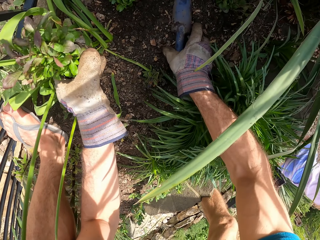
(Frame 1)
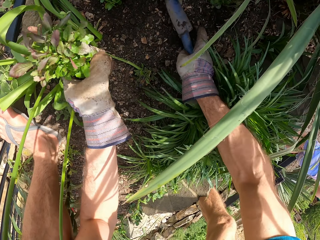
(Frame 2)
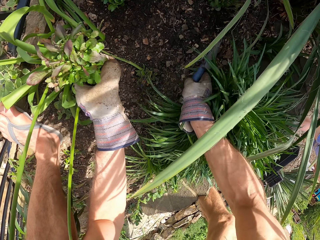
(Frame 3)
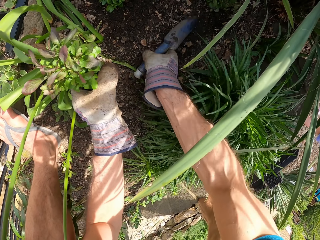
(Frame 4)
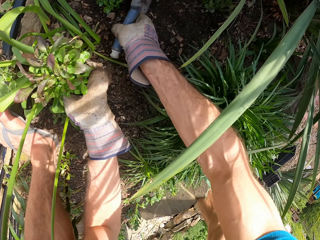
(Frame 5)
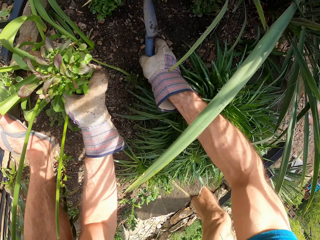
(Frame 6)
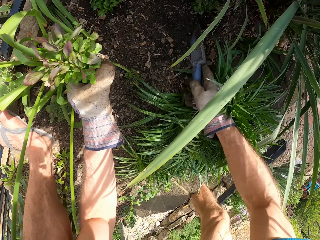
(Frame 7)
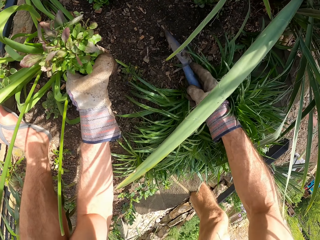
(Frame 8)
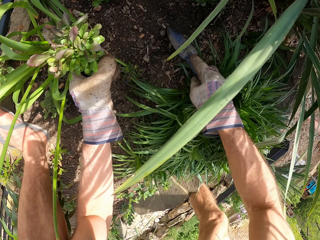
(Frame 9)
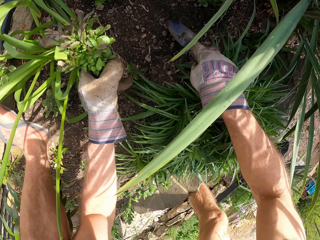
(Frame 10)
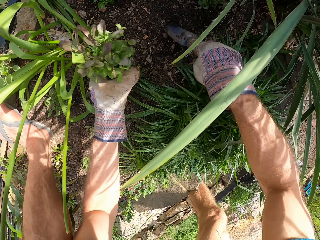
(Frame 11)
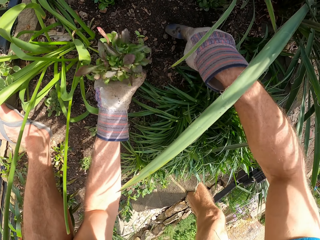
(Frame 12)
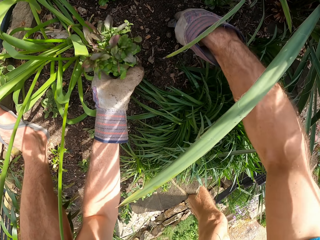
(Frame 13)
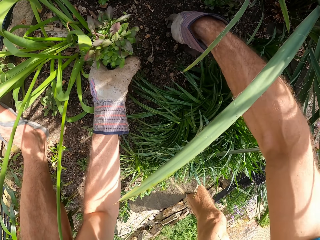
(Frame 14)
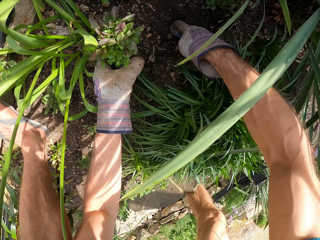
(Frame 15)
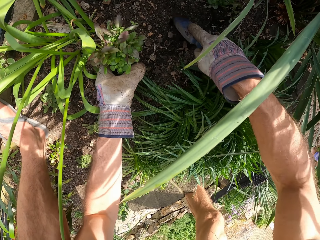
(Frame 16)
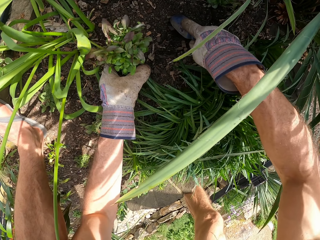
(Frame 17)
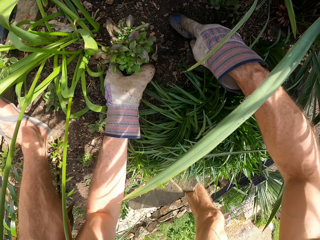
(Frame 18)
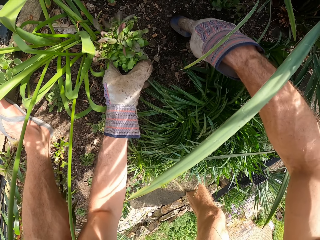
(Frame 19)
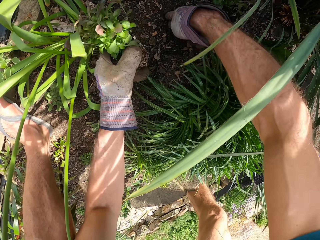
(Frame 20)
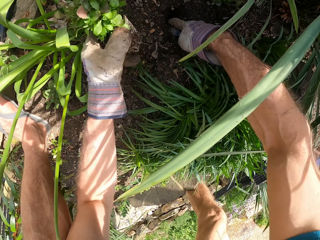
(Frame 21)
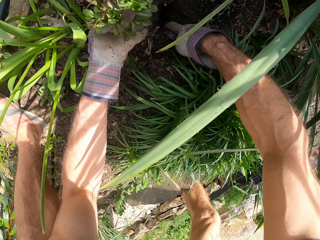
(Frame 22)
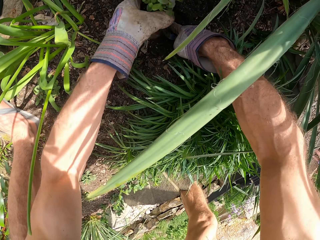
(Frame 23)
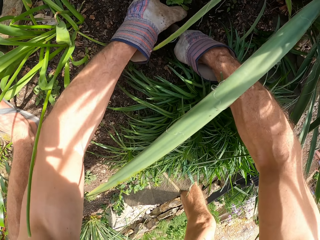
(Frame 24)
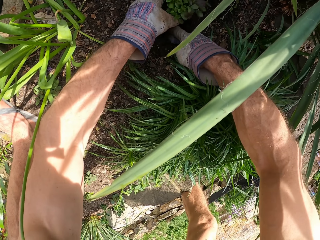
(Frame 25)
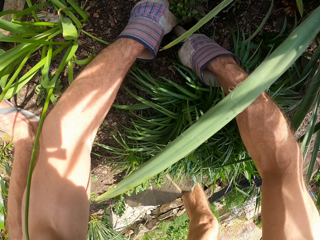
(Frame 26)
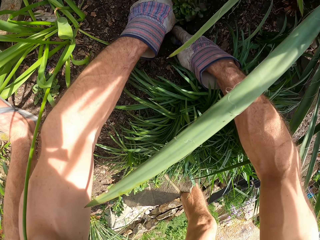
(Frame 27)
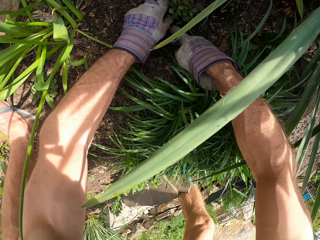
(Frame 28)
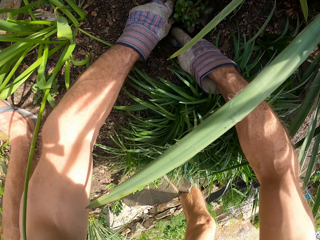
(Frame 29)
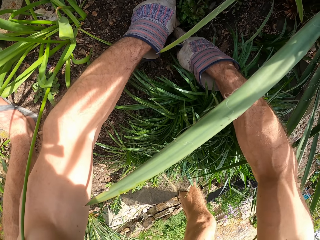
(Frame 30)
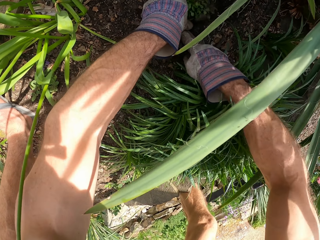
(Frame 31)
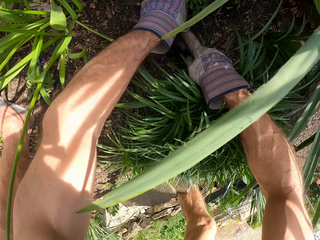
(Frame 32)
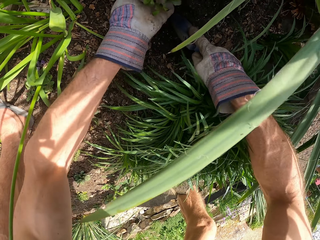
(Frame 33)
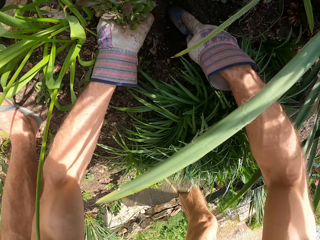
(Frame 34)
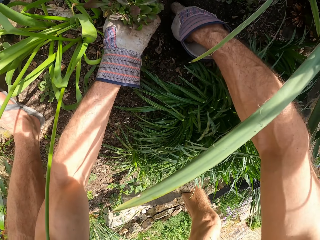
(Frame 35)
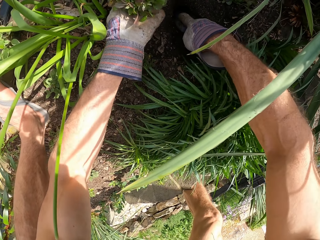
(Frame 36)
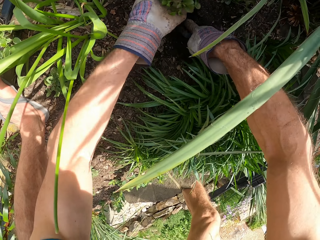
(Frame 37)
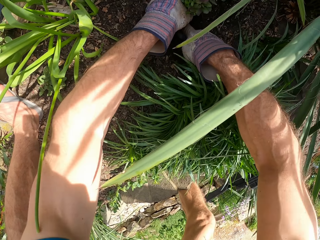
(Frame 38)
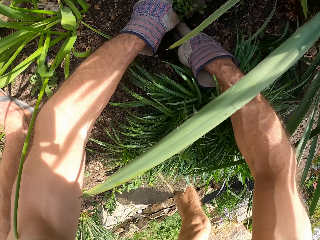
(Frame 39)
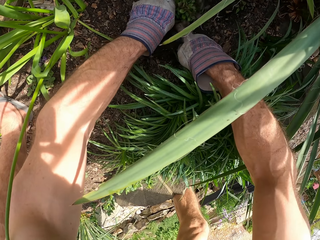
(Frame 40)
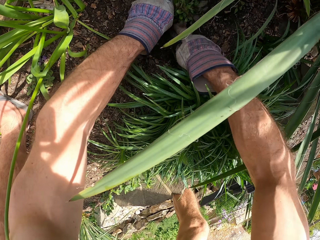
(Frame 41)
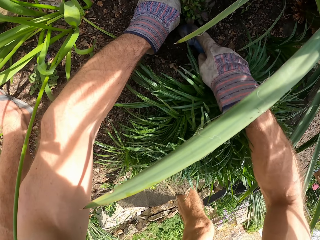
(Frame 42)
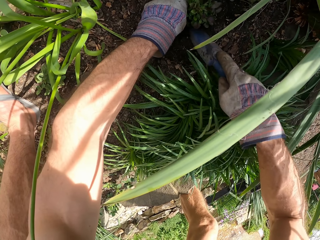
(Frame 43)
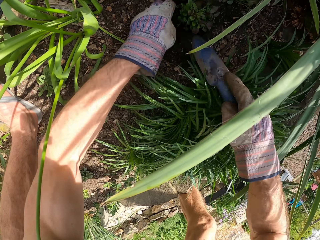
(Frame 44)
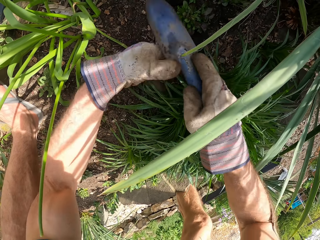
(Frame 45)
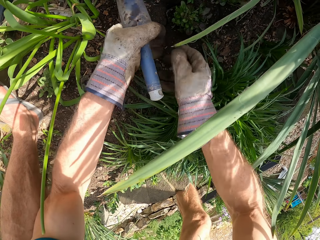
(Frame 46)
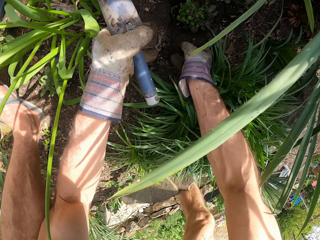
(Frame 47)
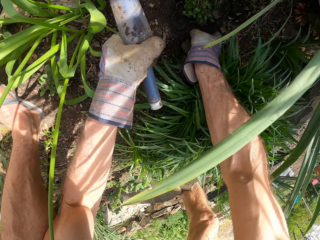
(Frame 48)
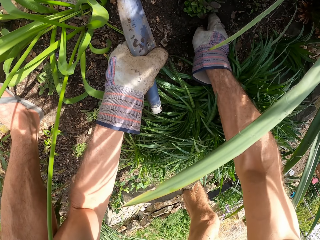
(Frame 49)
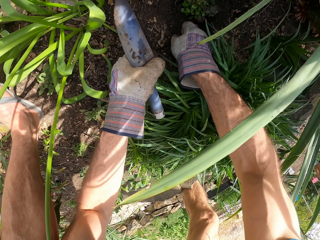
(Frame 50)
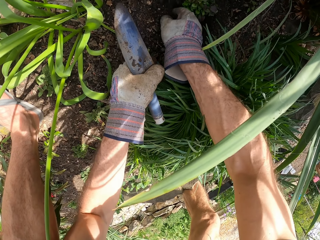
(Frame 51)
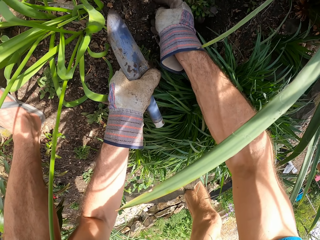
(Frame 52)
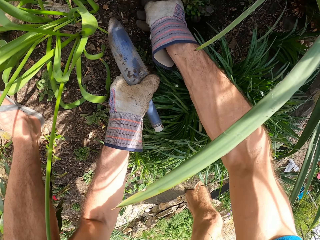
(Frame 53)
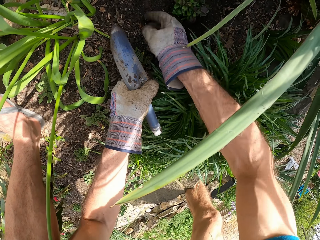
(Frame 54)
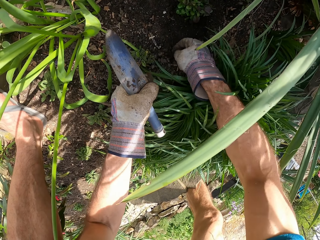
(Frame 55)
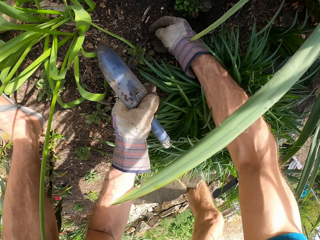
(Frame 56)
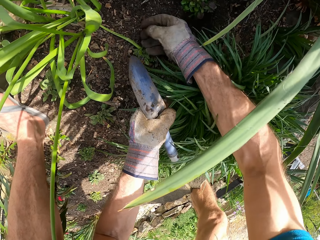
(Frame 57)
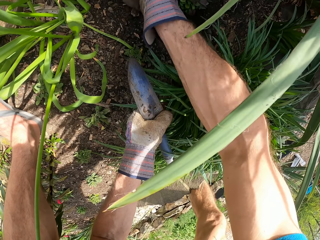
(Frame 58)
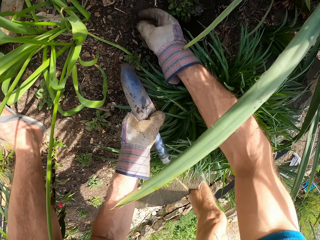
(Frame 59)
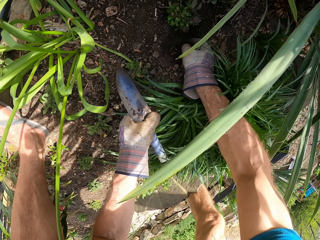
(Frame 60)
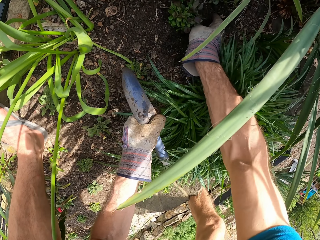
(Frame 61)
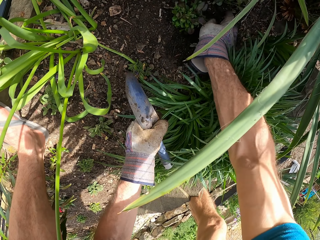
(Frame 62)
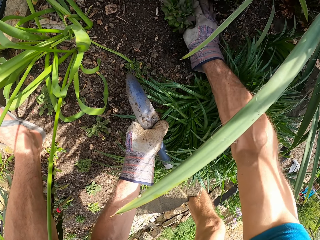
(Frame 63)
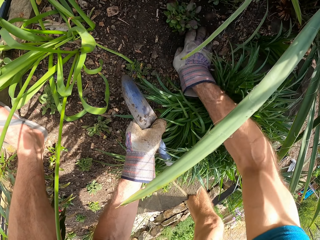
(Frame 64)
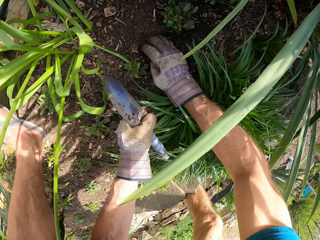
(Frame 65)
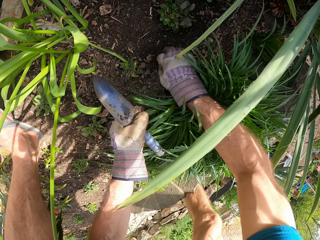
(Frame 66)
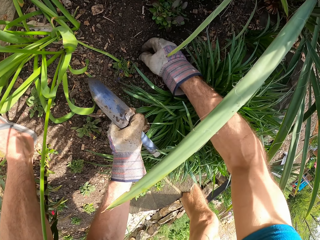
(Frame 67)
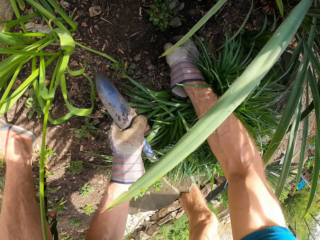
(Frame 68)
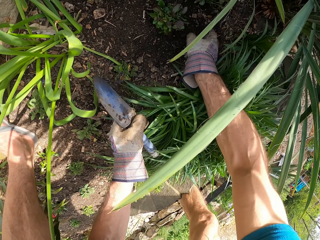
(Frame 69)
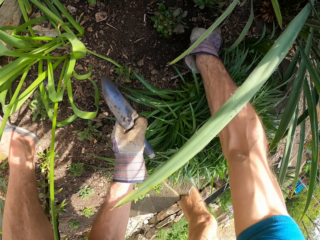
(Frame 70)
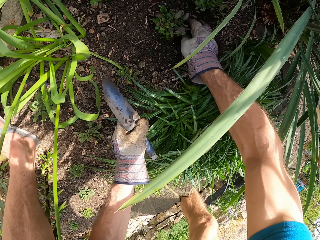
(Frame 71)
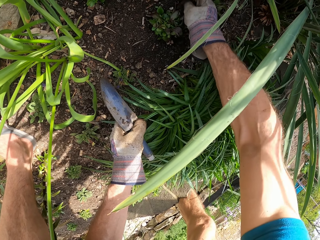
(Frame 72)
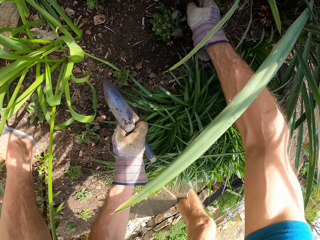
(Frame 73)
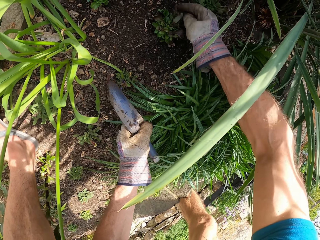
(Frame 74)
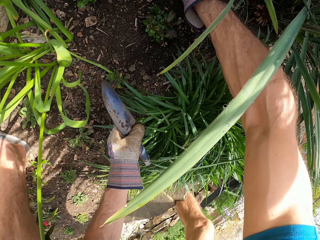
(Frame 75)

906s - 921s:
The camera wearer picks up a garden trowel. They move soil with the garden trowel. They spread the soil with the hand trowel. They dig a hole with the trowel. They drop a seedling in the hole. They lift the seedling. They remove soil with the garden trowel. They put the seedling in the hole. They hold the garden trowel by the left hand. They spread the soil with hands.

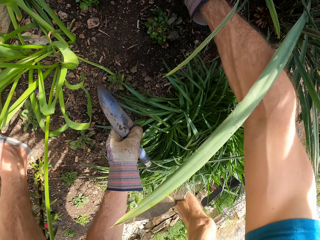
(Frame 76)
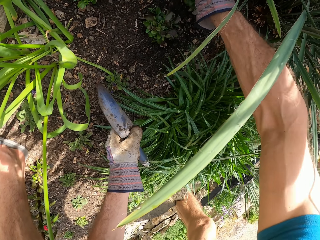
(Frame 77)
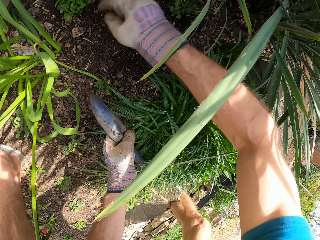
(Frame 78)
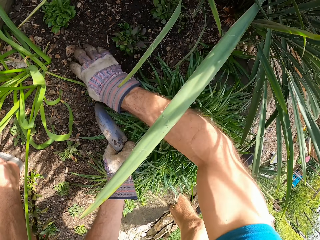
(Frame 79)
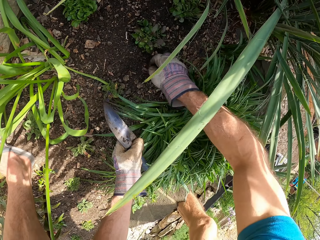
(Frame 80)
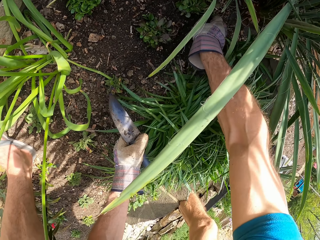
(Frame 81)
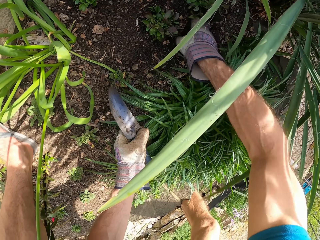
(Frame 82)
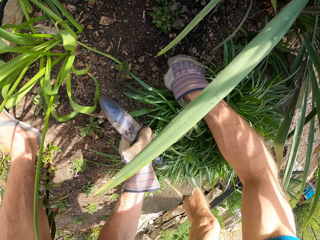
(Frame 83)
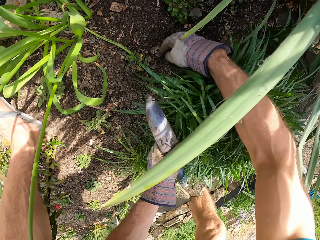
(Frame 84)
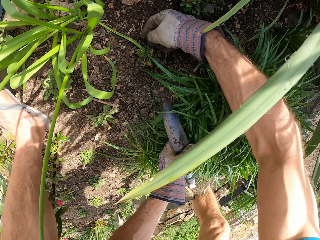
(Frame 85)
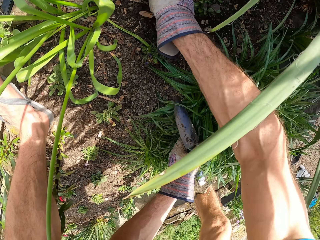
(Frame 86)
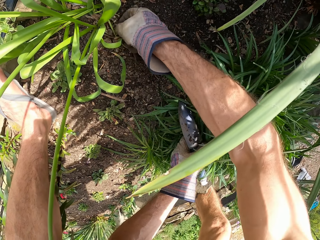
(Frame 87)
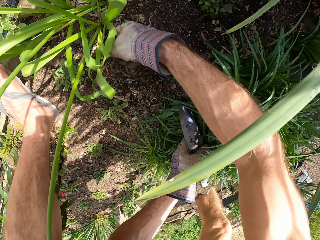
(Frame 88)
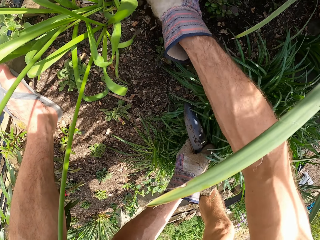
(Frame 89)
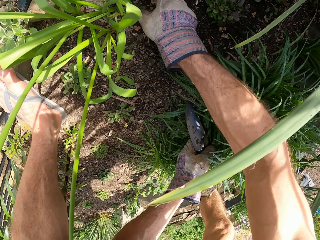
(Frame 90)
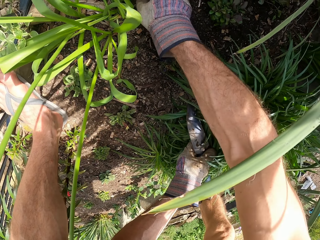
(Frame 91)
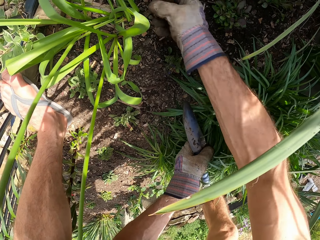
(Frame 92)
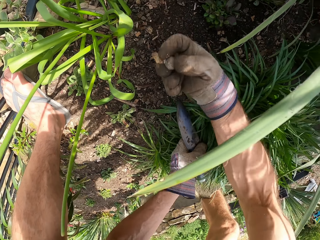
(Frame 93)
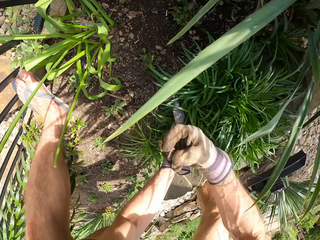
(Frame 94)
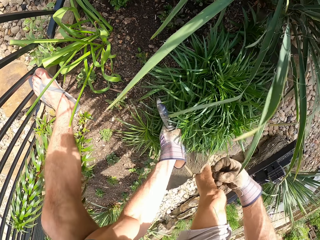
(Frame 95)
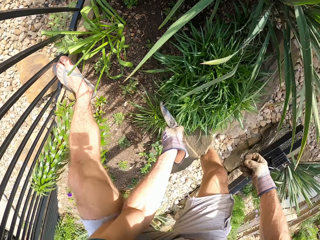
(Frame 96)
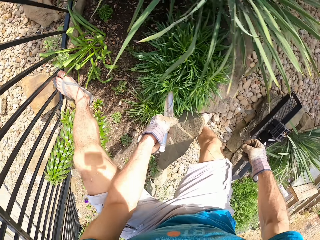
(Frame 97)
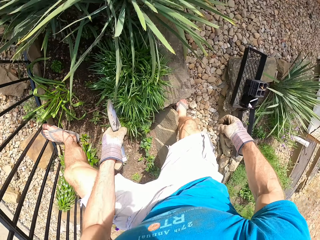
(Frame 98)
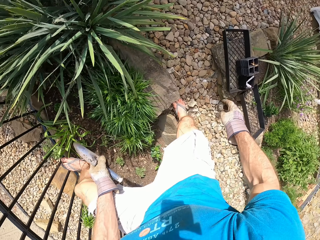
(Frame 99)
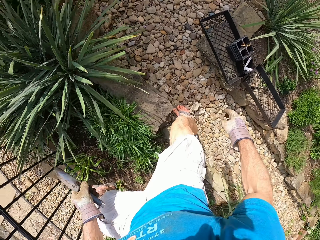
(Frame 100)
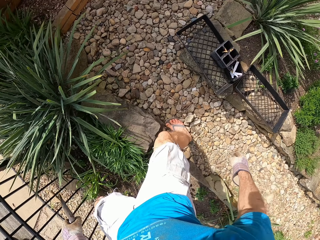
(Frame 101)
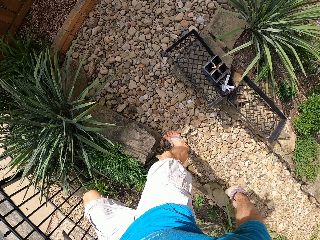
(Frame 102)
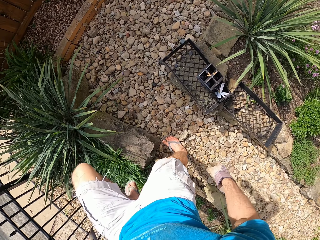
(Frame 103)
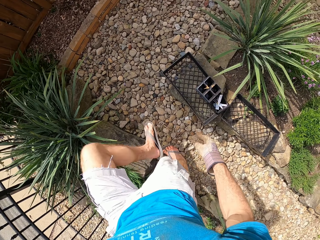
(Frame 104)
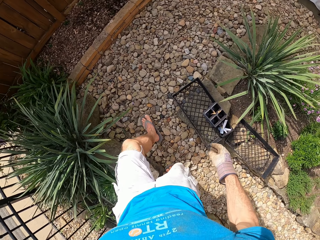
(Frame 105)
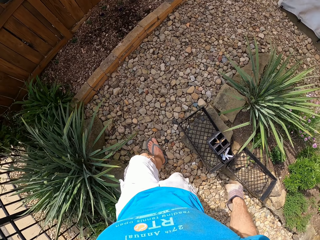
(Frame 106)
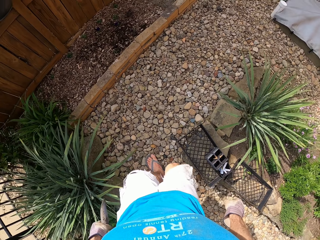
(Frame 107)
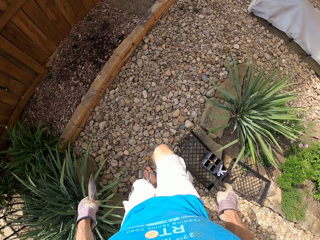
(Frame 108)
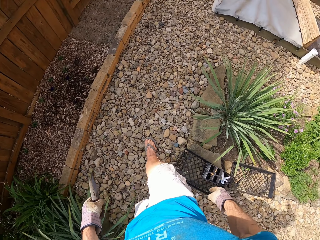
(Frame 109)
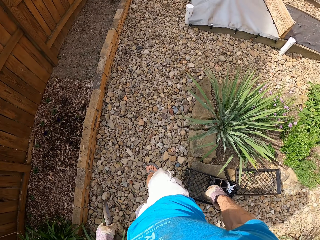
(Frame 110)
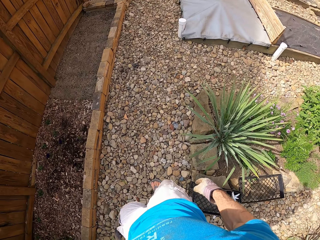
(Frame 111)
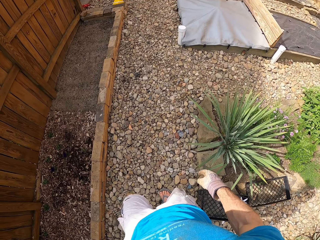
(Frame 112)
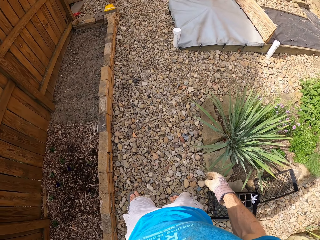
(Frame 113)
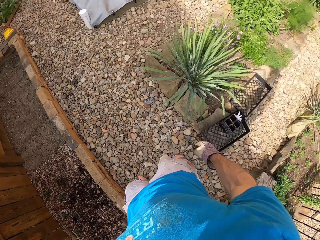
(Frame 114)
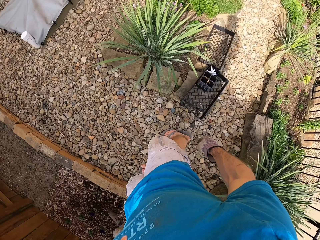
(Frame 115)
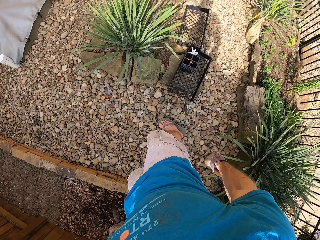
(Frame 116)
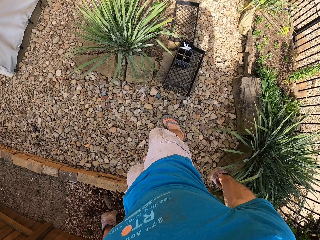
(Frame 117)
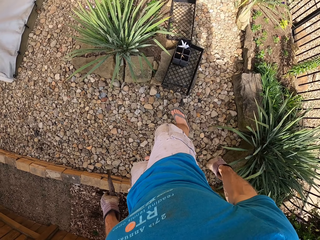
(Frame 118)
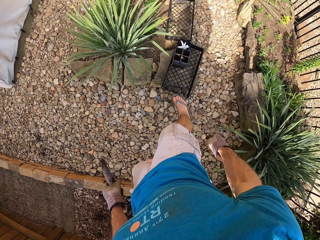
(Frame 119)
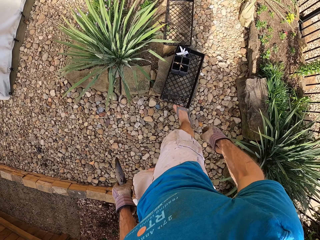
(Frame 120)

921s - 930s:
The camera wearer picks up a stone. They drop the stones. They walk around a garden. They look around.
